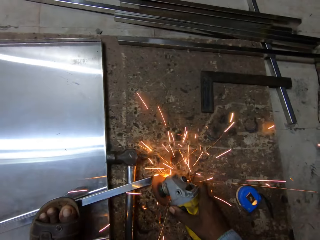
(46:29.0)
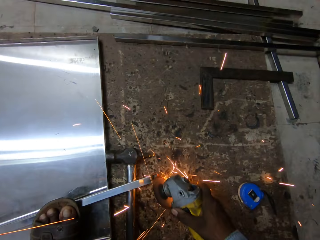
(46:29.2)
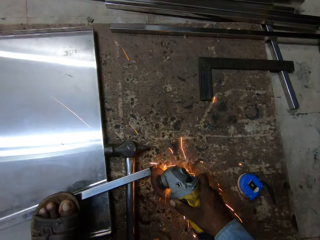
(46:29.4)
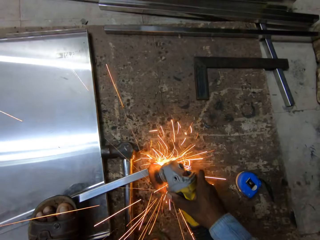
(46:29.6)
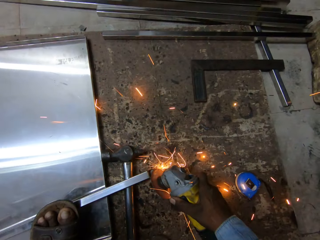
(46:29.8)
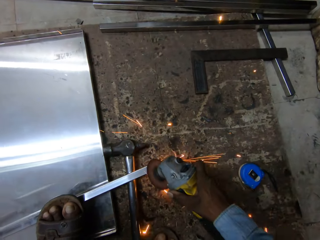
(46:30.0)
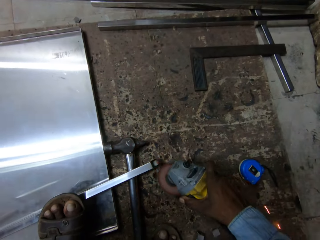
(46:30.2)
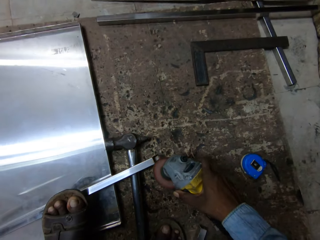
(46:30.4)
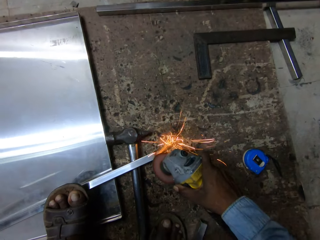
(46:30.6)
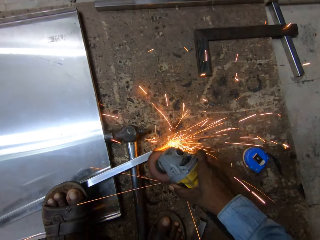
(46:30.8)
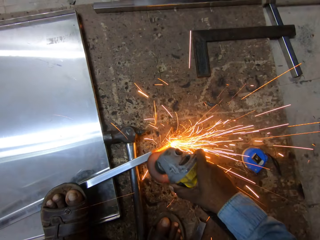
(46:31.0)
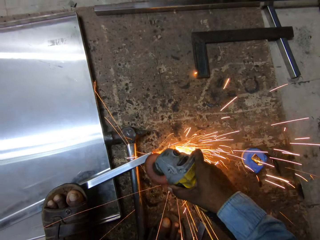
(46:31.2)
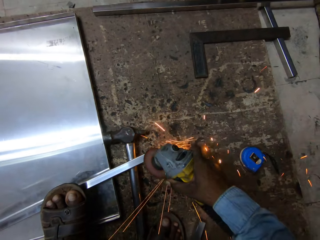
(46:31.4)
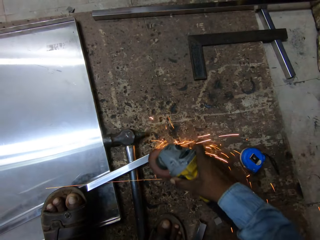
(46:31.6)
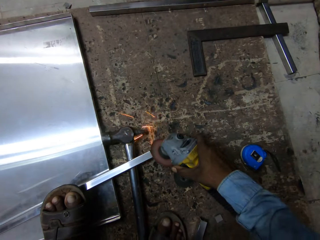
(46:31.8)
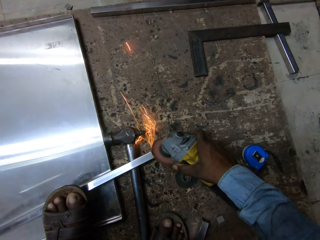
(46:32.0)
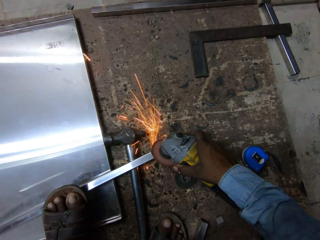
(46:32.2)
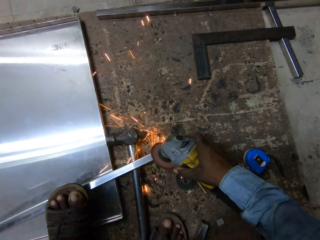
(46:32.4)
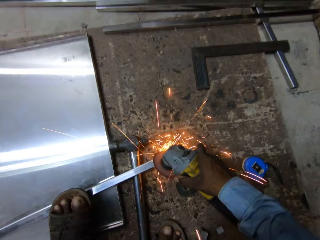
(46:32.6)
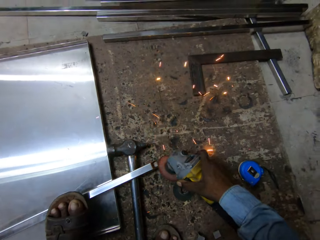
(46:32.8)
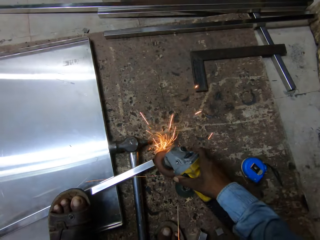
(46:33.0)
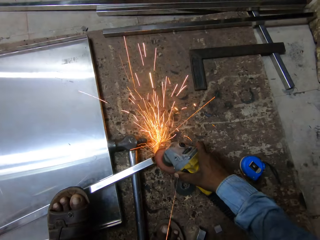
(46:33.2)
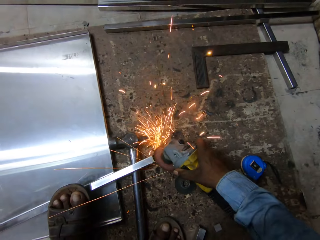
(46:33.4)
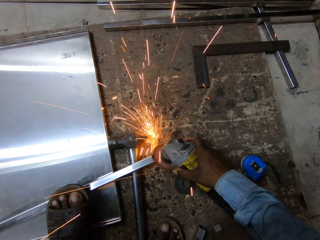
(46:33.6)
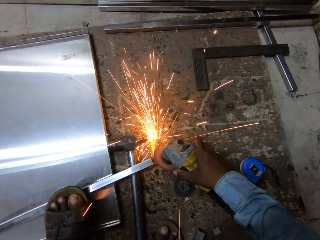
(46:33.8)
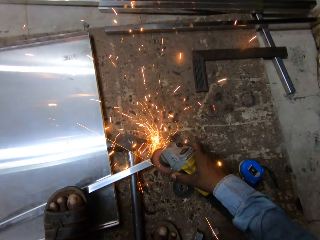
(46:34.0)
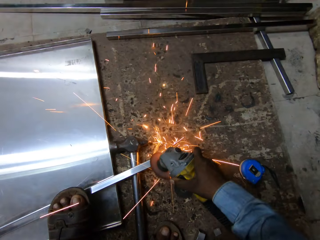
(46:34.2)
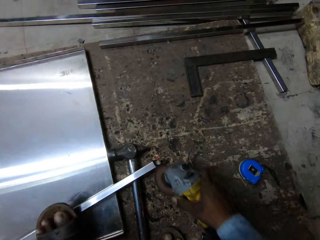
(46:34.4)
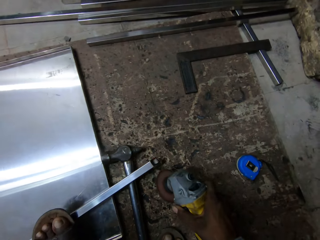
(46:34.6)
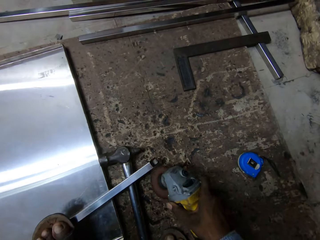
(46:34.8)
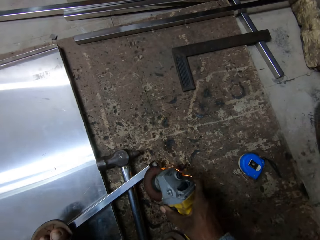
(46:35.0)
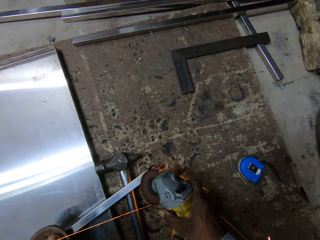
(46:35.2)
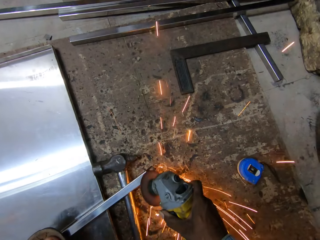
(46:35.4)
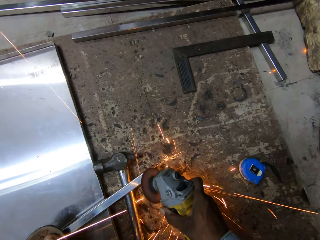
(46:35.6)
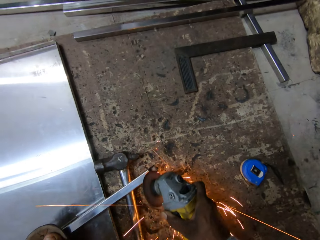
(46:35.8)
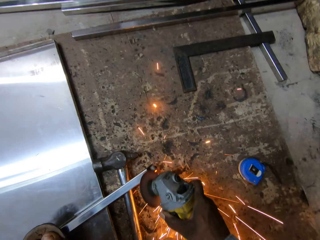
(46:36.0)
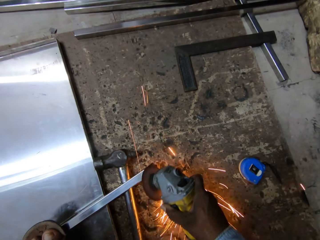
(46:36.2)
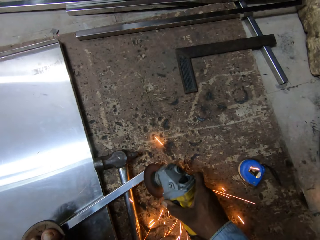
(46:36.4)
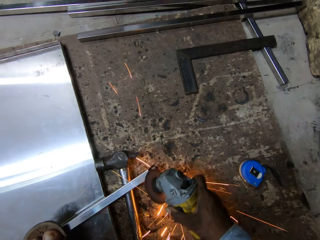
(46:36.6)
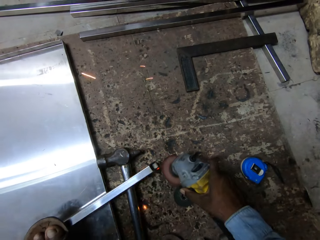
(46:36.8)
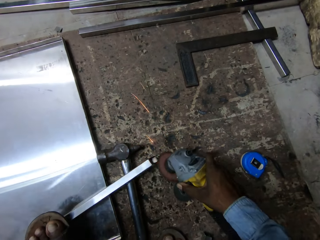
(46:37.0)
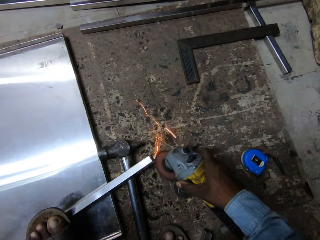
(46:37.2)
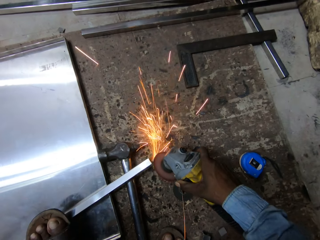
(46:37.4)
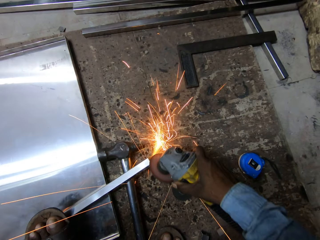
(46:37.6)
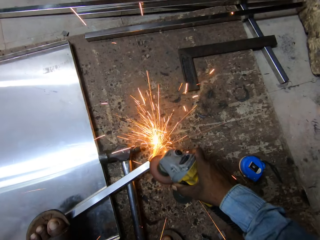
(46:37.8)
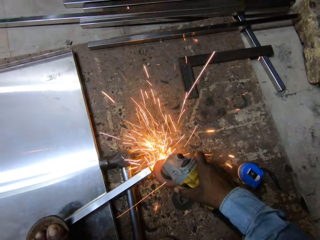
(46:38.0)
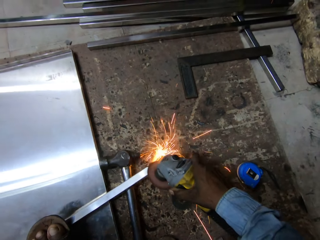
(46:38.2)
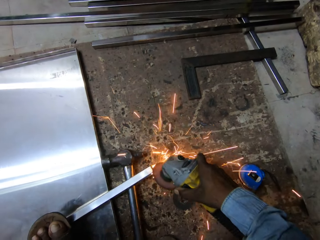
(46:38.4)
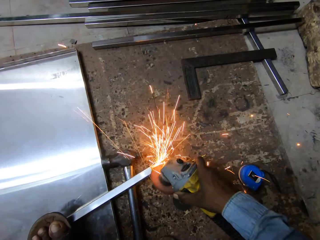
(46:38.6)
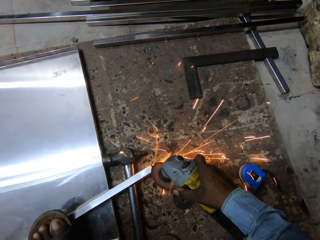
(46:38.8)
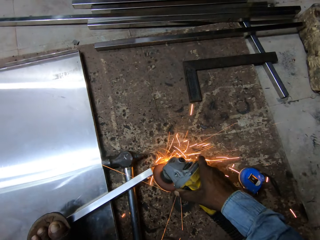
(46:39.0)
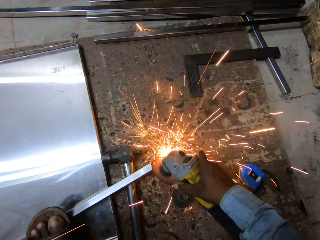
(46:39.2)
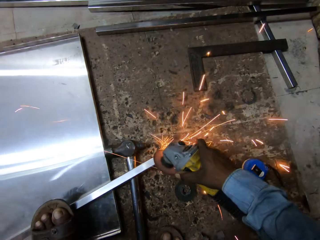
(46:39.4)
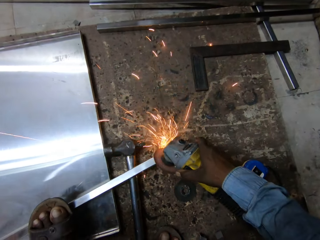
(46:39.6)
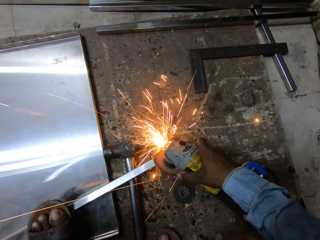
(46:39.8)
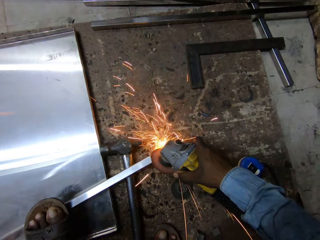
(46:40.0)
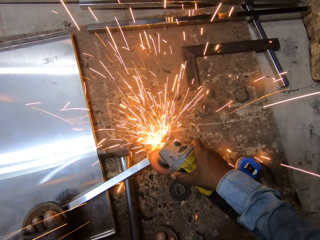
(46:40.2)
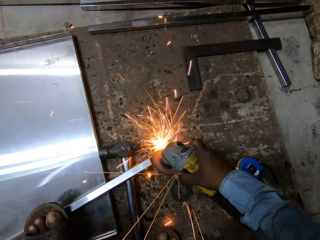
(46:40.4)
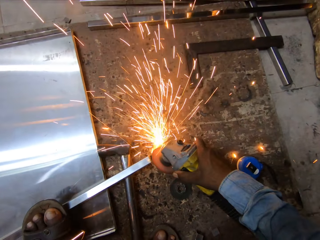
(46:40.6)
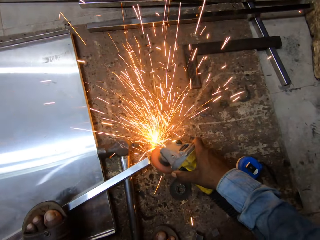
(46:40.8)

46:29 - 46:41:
The camera wearer grinds the metal with a grinder.

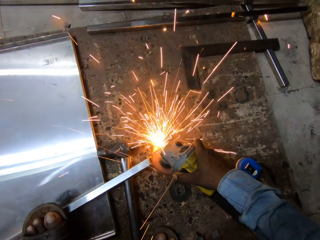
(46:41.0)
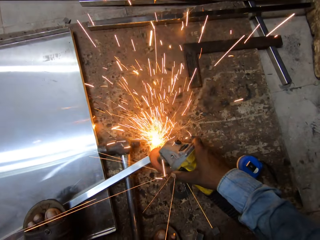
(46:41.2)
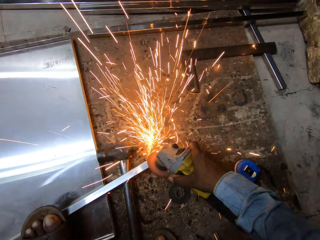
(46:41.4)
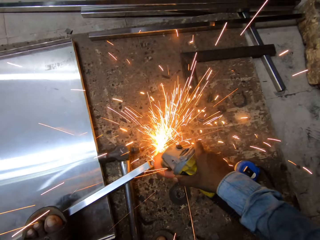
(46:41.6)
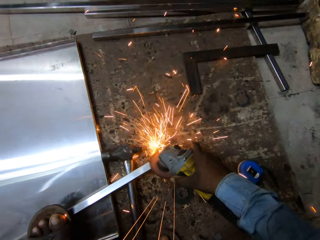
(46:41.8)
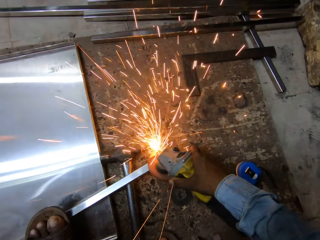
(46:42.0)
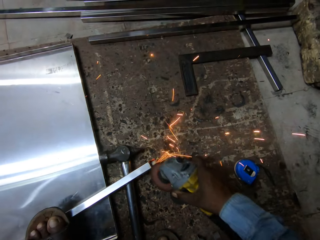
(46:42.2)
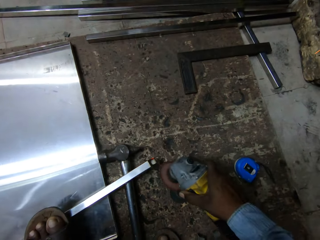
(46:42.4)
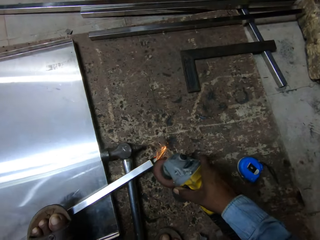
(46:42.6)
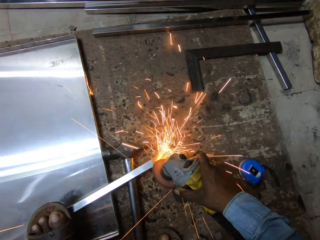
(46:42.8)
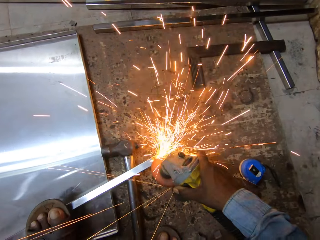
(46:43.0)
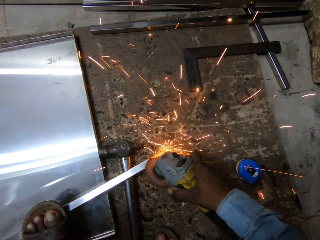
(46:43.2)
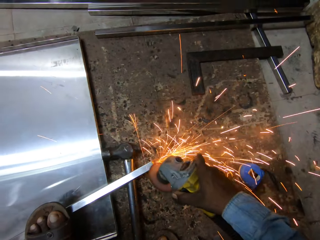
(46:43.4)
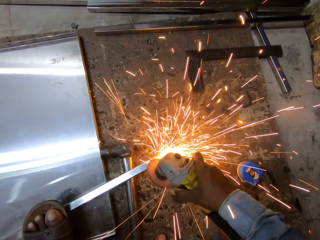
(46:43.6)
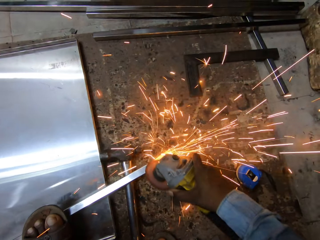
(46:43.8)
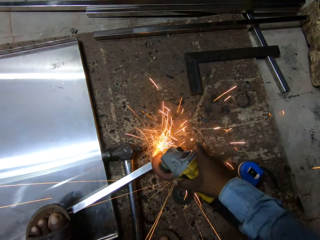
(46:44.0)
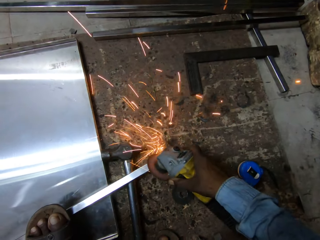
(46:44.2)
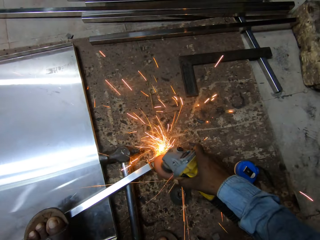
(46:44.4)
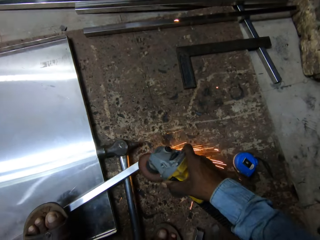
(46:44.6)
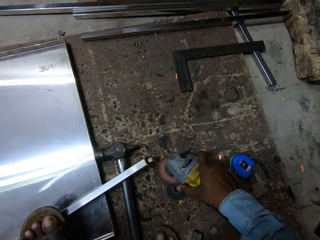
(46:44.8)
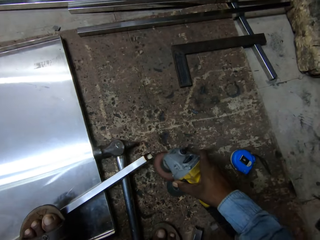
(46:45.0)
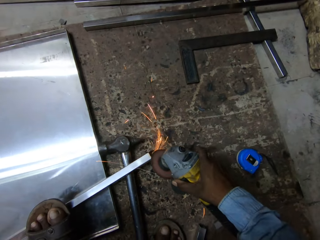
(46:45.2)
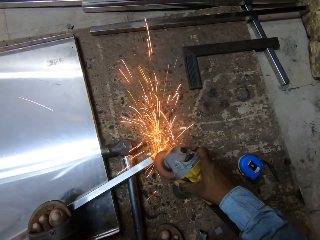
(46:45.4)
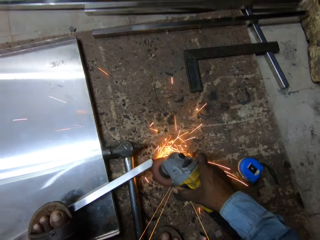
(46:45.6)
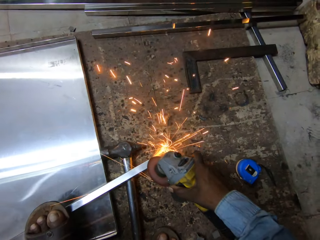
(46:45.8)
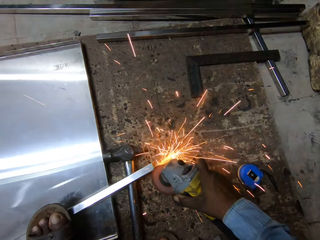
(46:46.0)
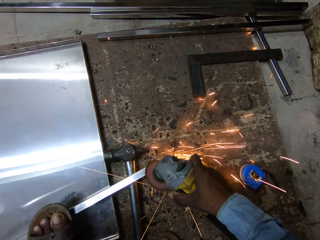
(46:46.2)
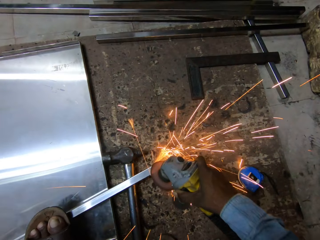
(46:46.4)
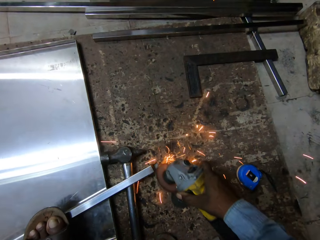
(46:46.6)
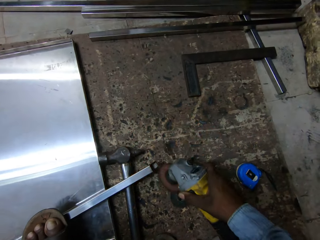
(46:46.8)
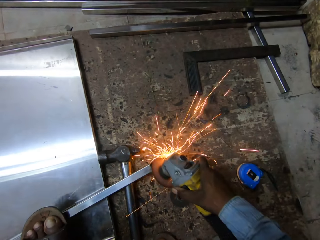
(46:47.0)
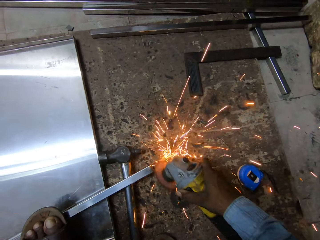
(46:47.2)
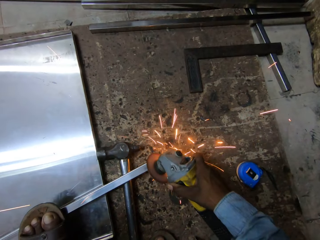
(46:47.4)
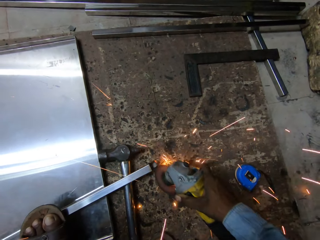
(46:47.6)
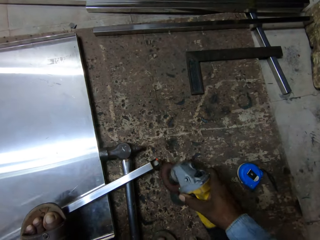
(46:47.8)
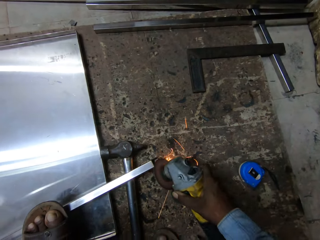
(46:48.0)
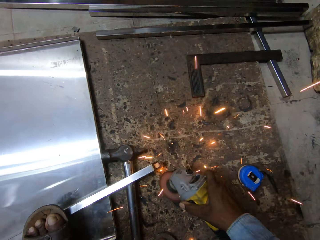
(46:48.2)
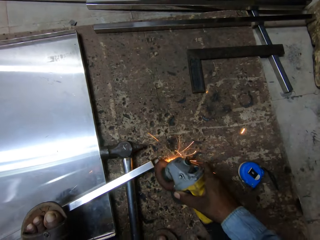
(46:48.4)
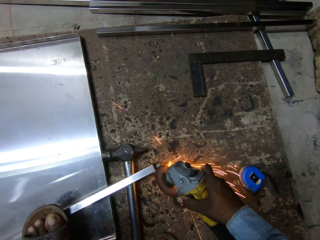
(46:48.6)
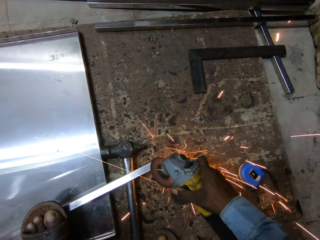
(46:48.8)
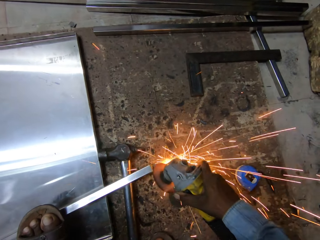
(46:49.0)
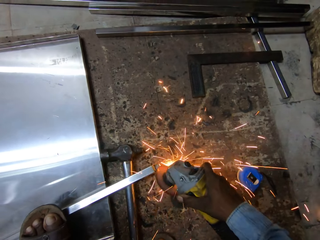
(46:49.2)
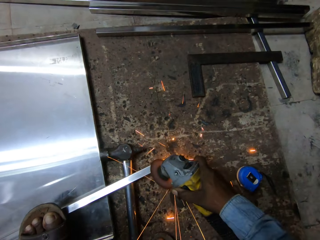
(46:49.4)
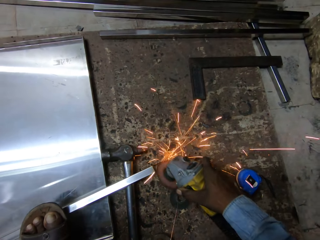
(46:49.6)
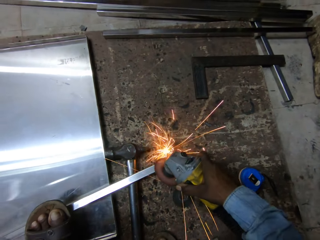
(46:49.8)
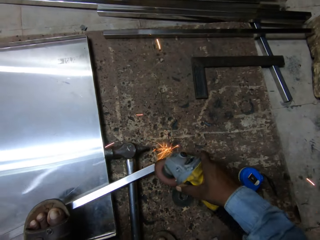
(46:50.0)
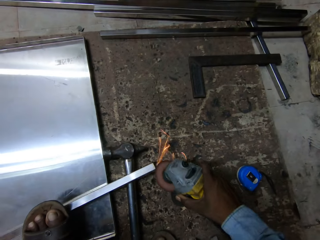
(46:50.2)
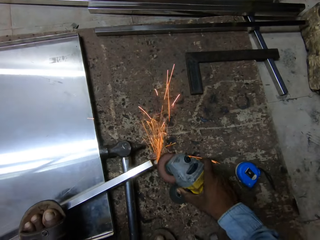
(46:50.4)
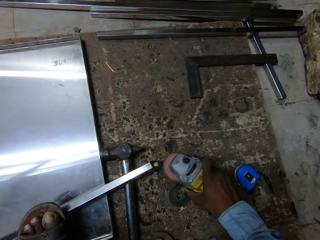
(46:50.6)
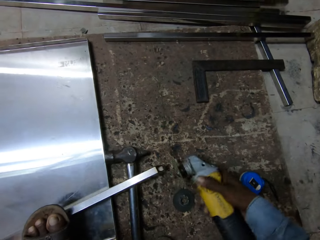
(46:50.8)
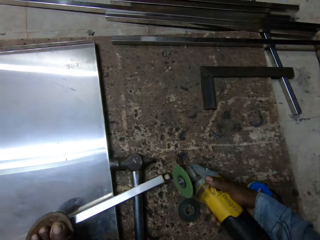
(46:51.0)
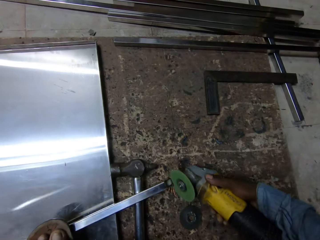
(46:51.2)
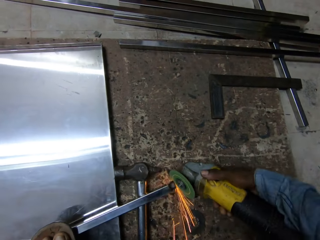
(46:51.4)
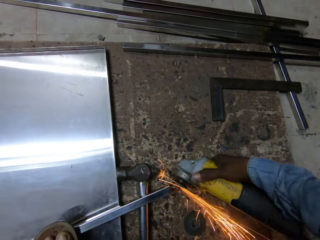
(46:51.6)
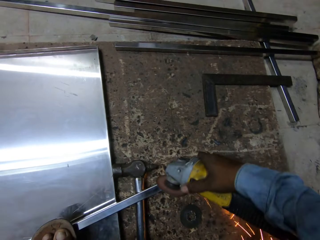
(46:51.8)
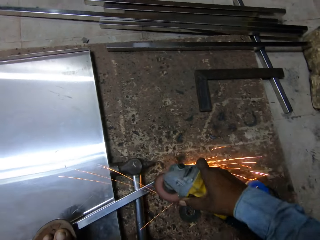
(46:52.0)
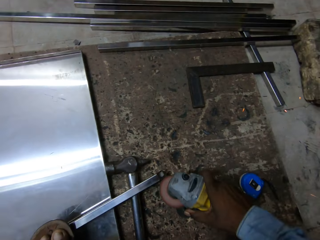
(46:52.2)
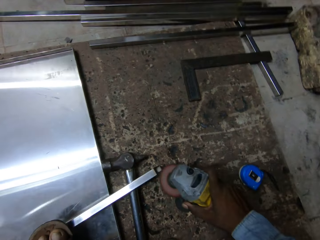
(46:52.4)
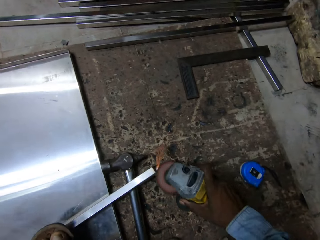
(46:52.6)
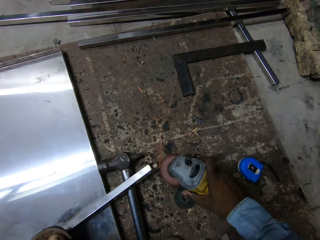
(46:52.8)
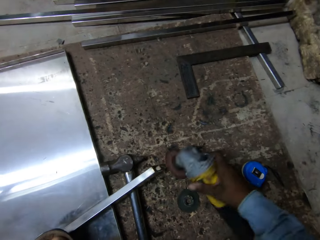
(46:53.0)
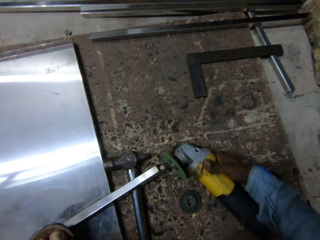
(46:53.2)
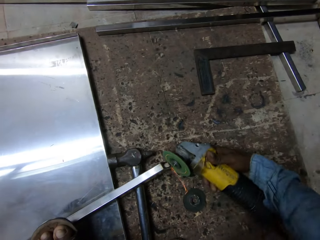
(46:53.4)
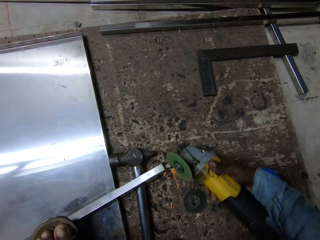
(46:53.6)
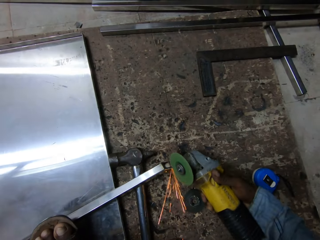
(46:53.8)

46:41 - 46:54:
The camera wearer grinds the metal with a grinder.
